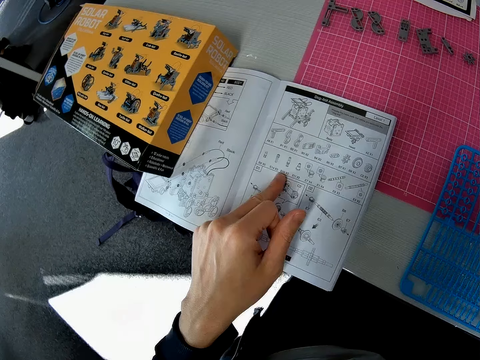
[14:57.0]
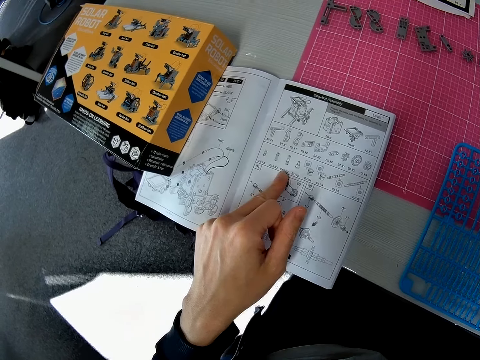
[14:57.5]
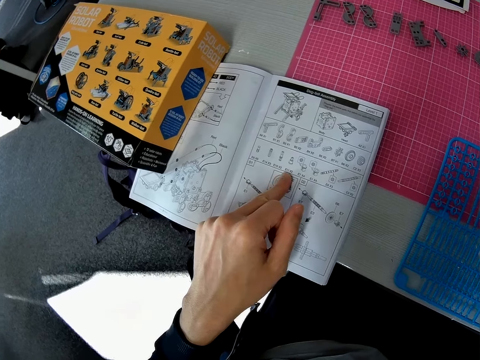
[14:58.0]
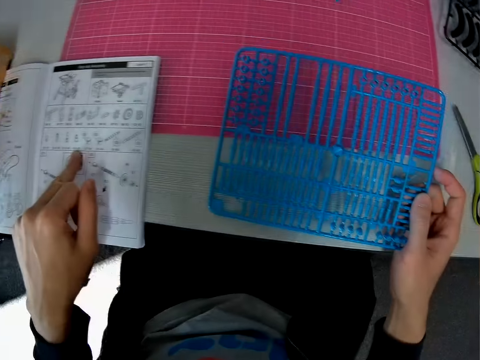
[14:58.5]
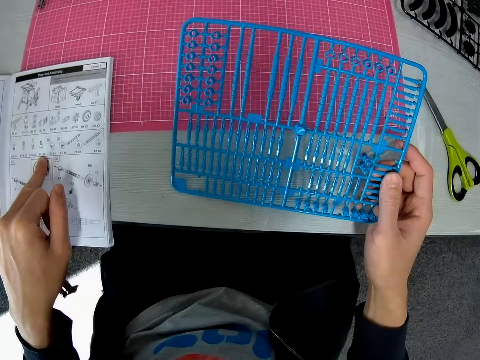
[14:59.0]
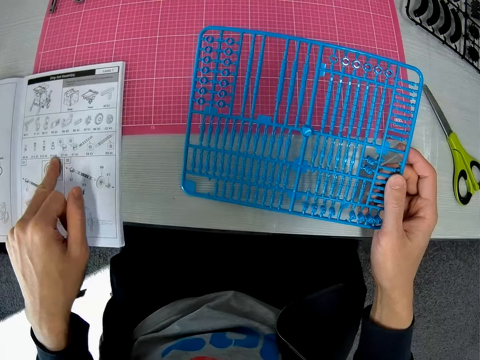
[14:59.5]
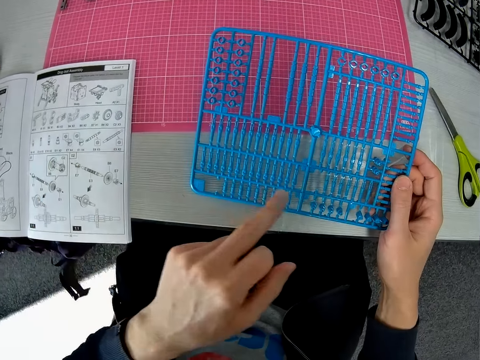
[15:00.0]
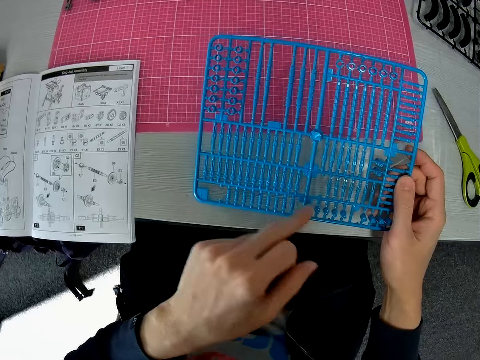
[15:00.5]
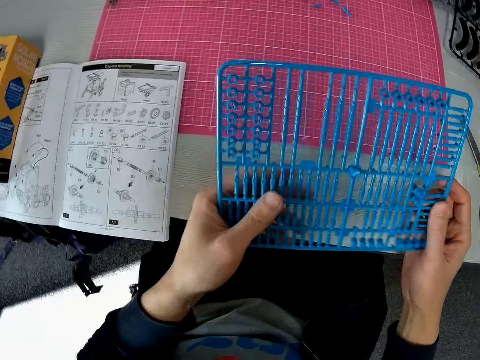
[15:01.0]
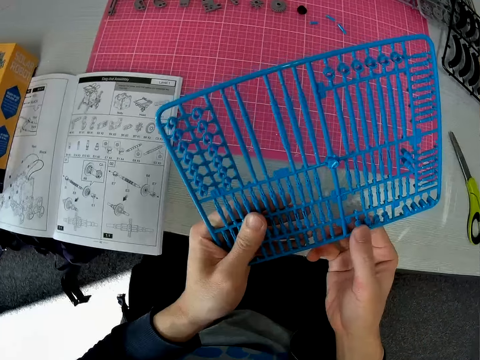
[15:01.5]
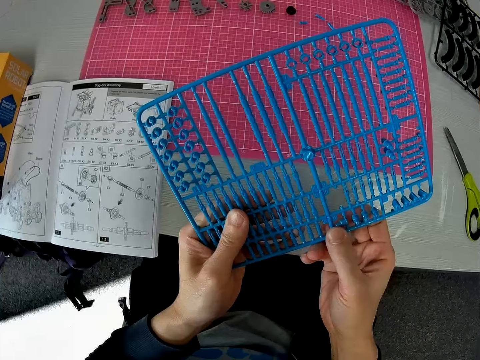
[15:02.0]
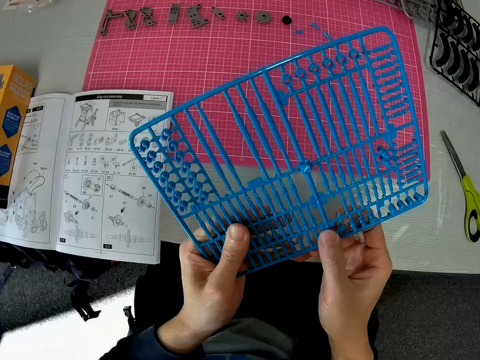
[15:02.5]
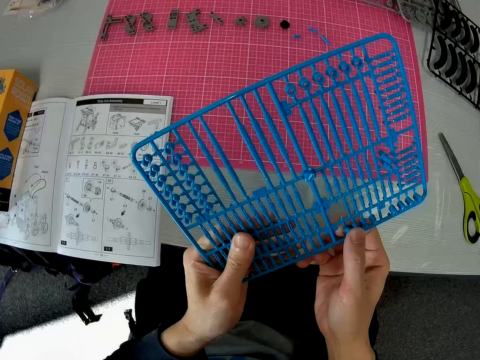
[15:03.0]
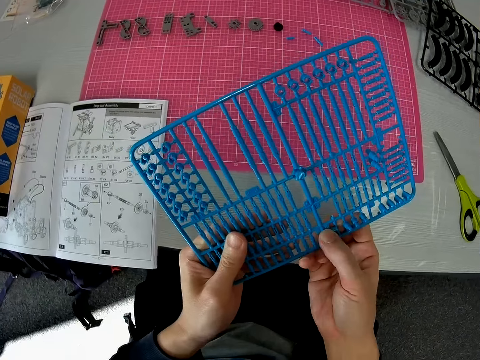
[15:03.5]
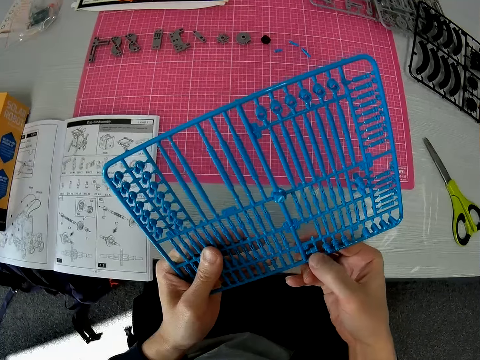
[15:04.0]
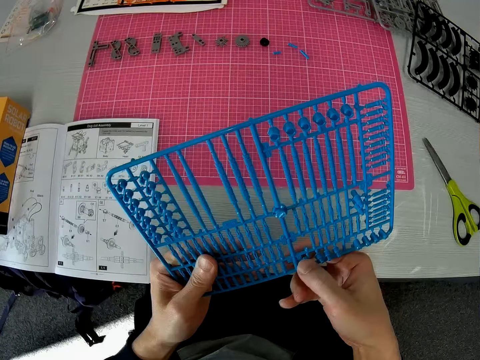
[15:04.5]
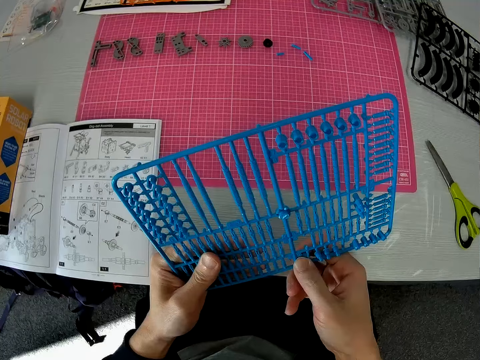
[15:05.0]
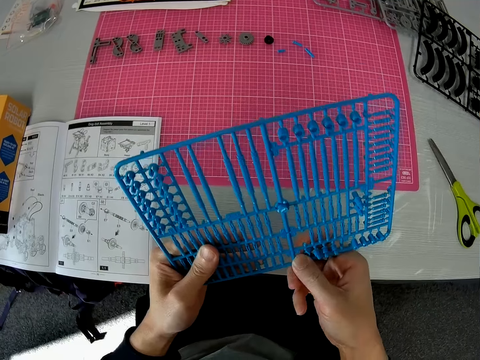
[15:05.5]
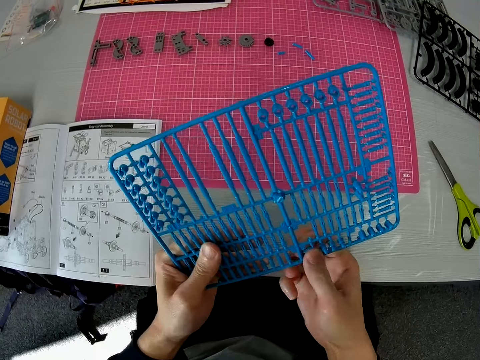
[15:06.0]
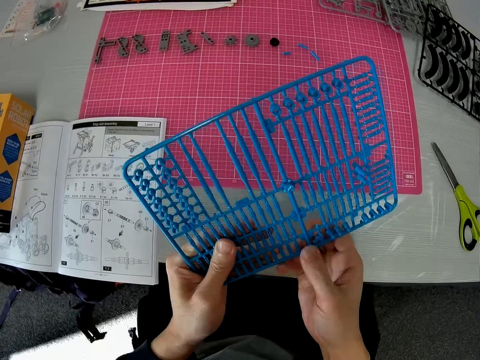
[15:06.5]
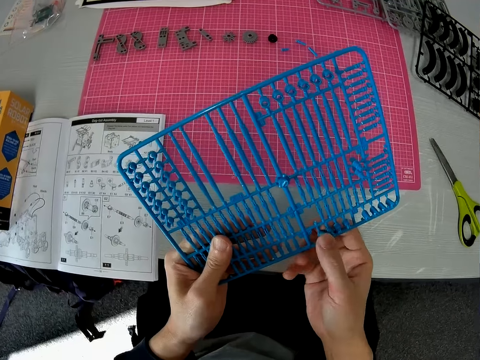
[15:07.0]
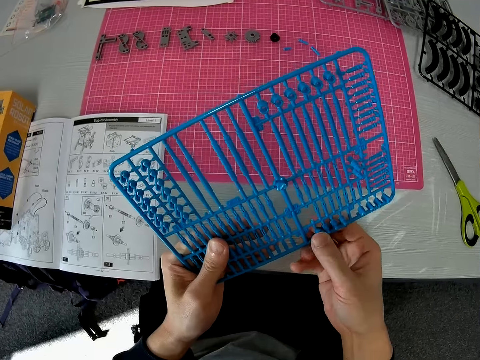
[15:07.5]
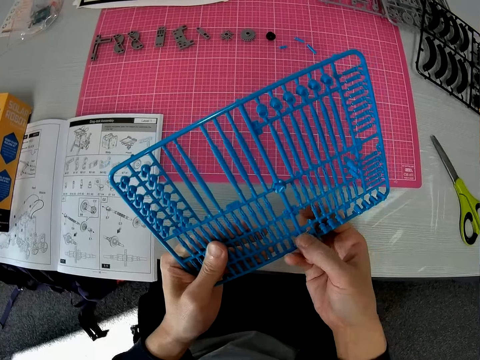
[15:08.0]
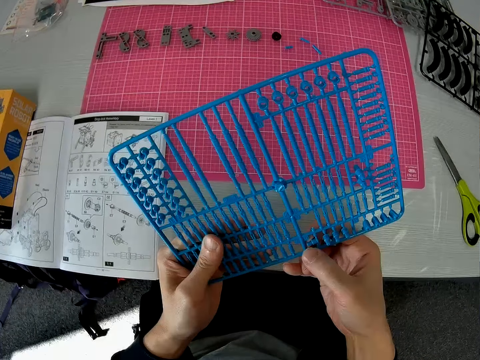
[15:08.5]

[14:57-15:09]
The camera wearer raises the plastic grid from the cutting sheet with his right hand. He touches components on the plastic grid with his left hand. He dismantles the plastic craft puzzle. He twists a component on the plastic grid with his right hand.

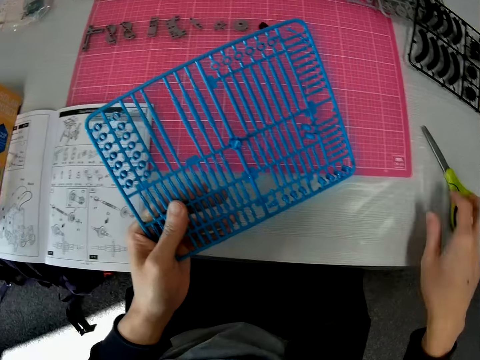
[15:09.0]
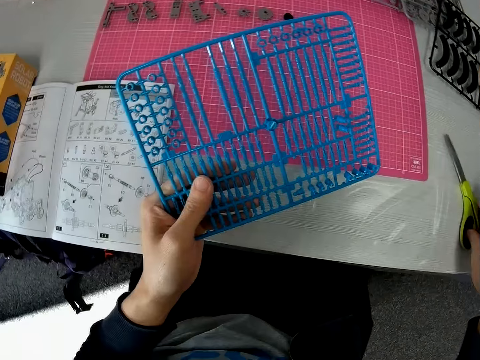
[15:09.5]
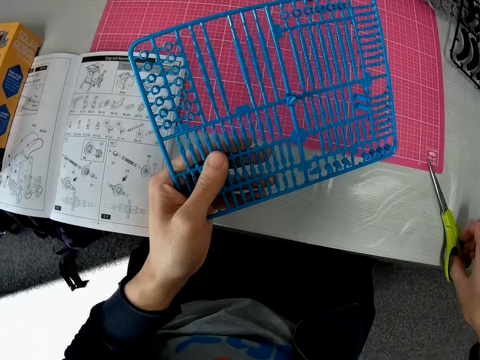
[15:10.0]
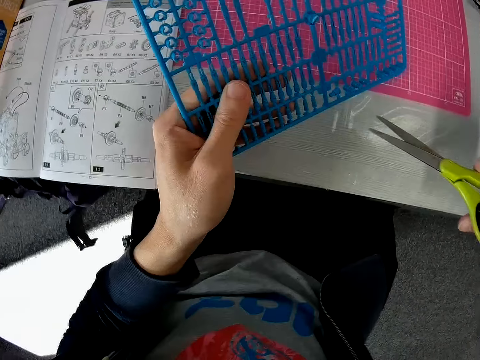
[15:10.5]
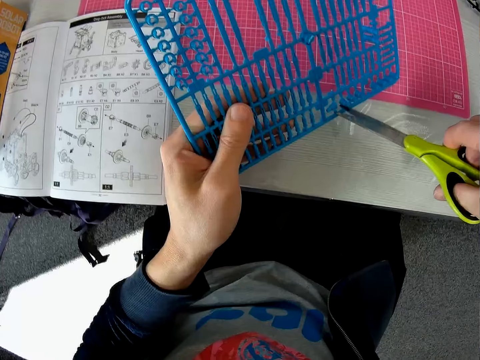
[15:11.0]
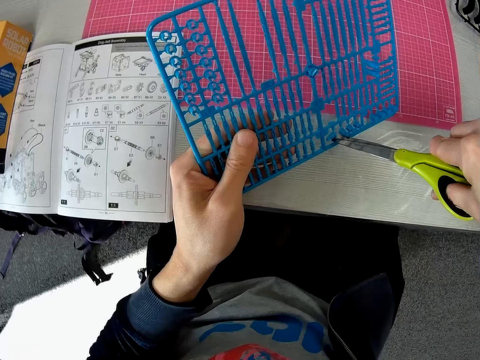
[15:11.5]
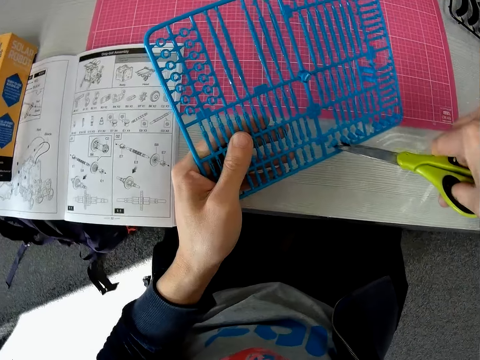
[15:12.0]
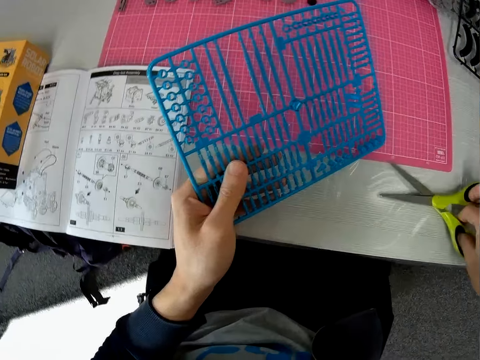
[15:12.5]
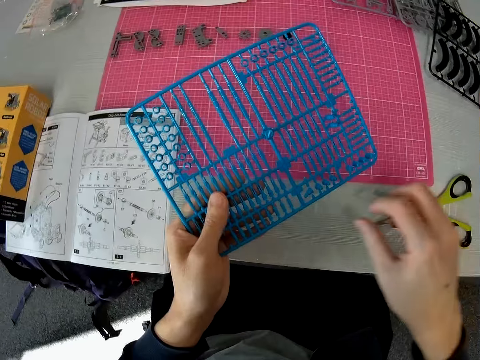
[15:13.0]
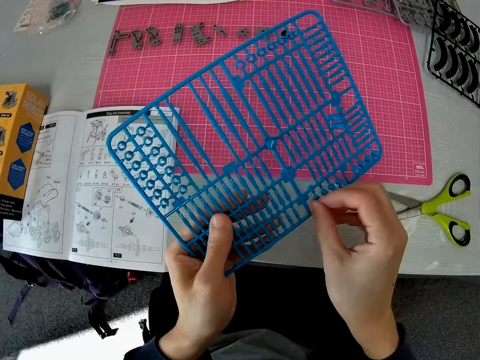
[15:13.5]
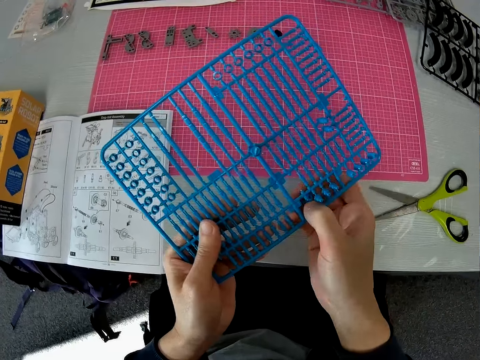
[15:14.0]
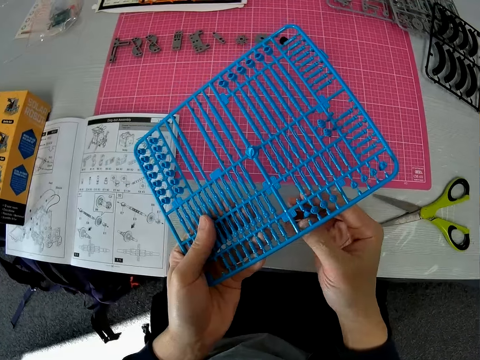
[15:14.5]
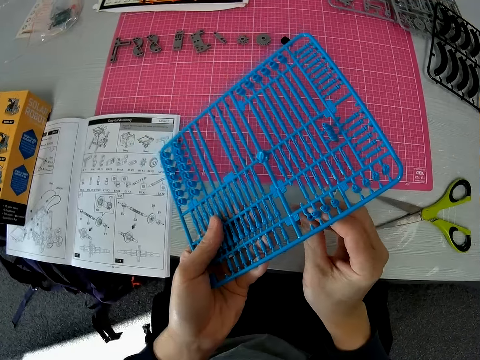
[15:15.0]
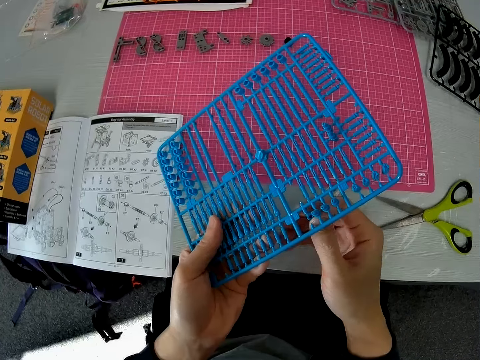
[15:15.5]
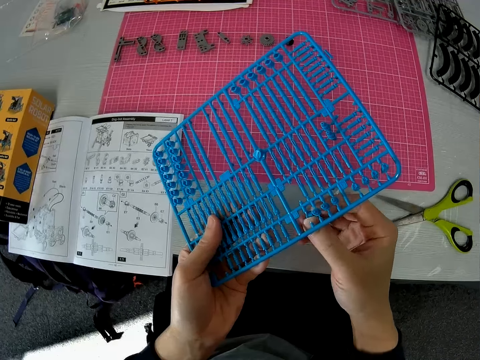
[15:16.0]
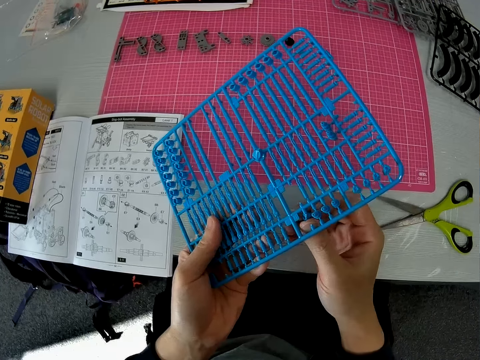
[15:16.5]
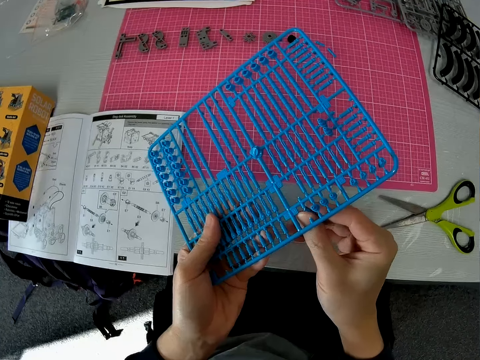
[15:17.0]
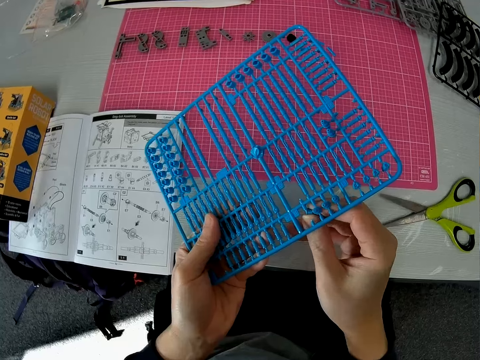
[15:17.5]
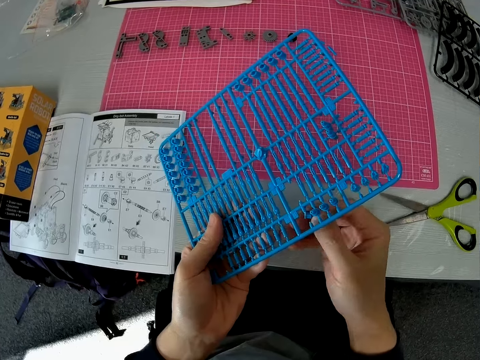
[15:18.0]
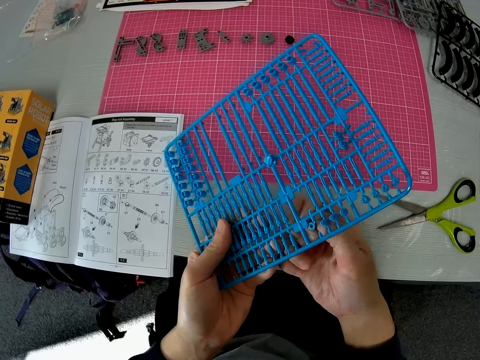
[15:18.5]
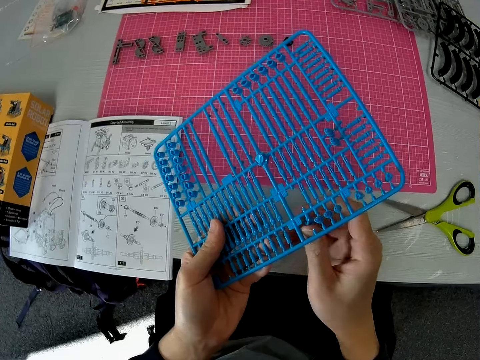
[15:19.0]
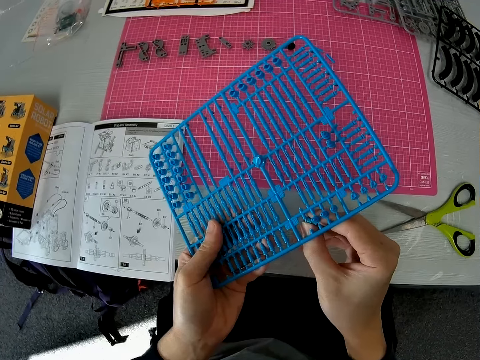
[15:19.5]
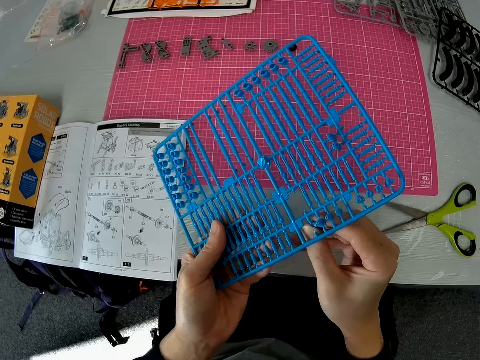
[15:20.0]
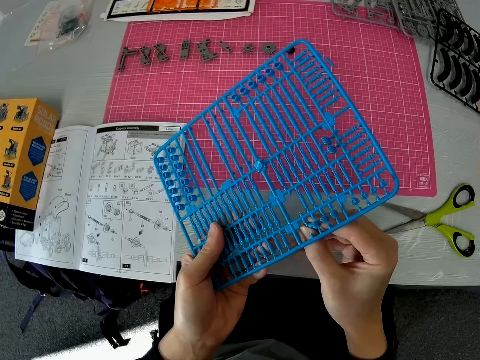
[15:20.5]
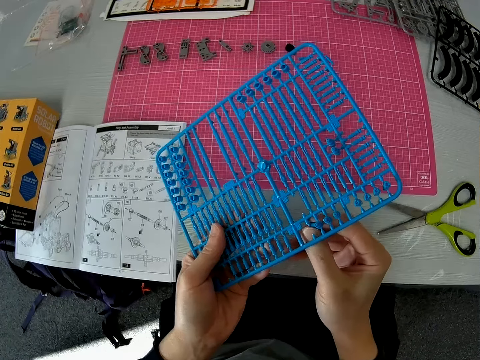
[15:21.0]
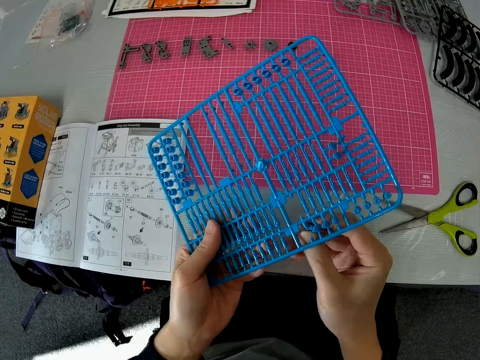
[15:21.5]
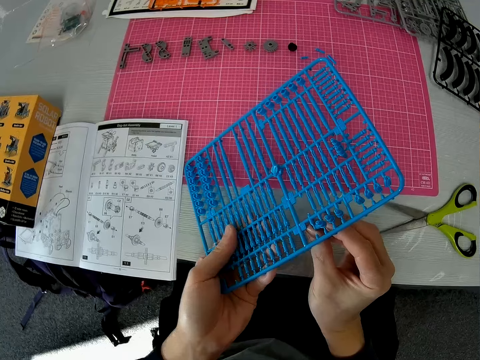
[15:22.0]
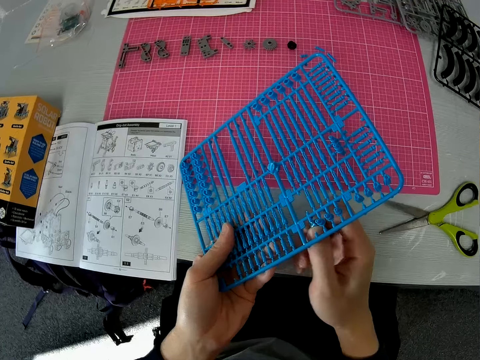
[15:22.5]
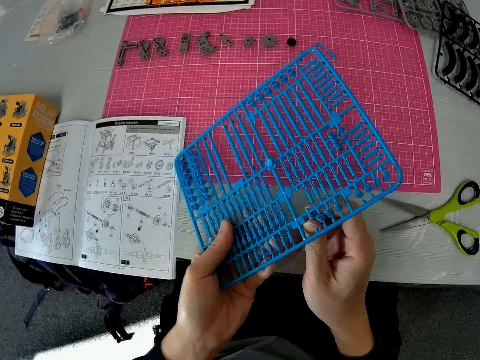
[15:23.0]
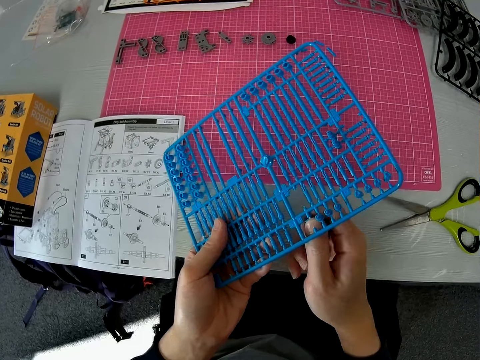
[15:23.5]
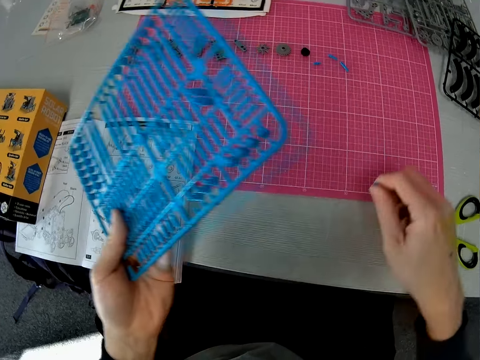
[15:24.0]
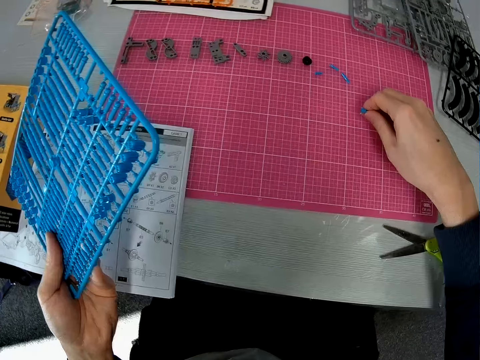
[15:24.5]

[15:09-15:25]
The camera wearer picks up the scissors from the table with his right hand. He cuts the plastic grid with the scissors. He drops the scissors on the table with his right hand. He removes a component from the plastic grid with his right hand.
